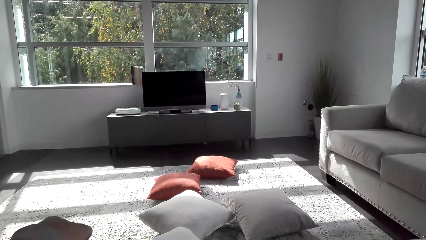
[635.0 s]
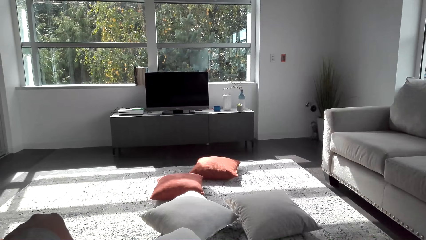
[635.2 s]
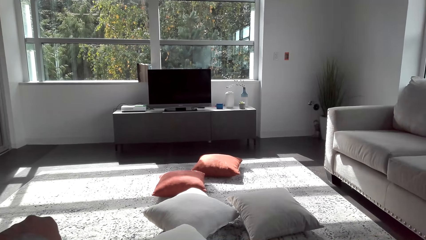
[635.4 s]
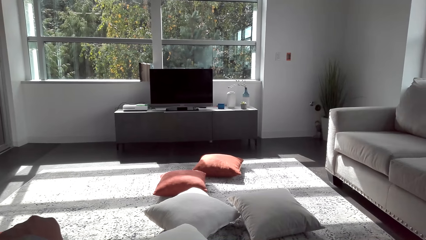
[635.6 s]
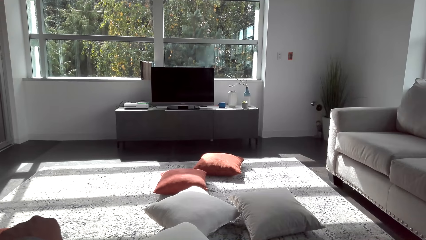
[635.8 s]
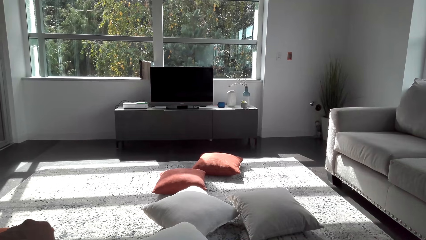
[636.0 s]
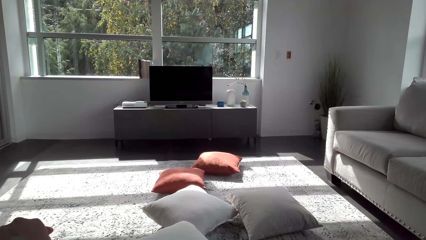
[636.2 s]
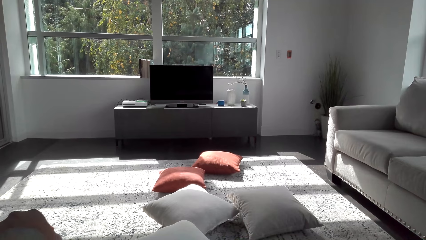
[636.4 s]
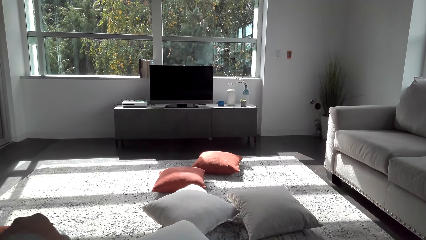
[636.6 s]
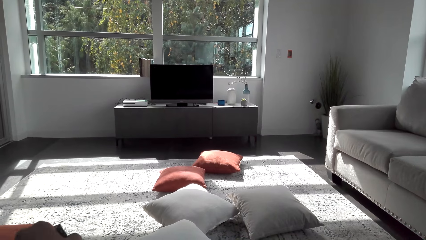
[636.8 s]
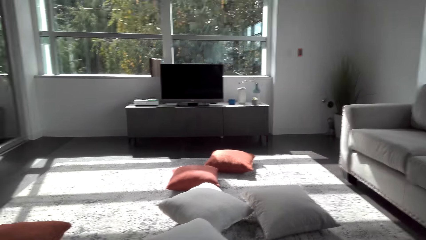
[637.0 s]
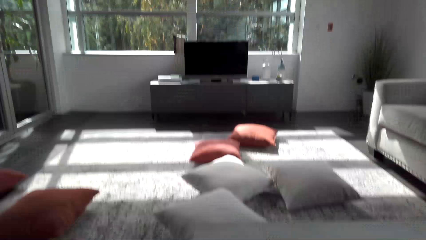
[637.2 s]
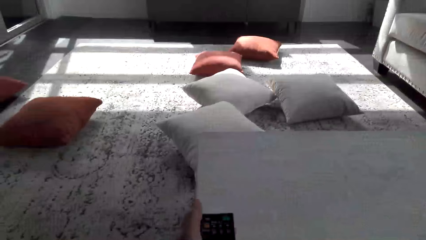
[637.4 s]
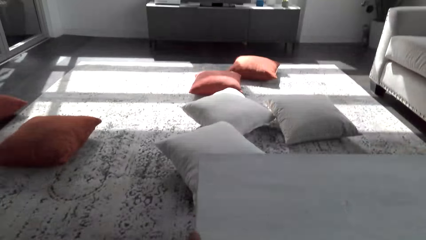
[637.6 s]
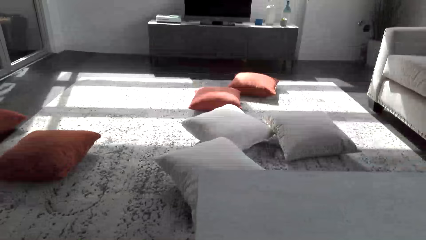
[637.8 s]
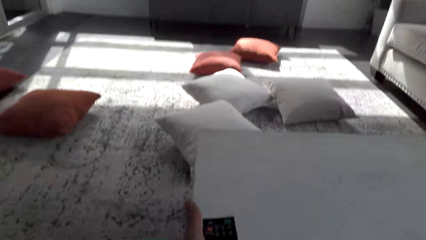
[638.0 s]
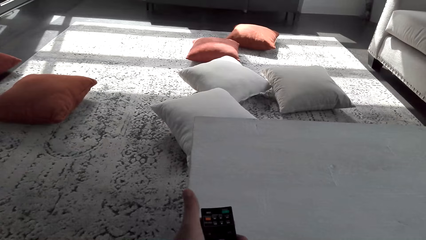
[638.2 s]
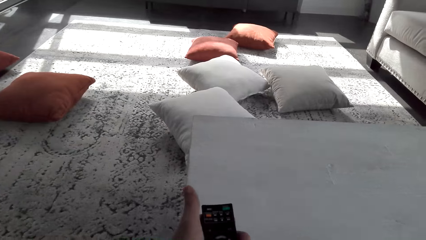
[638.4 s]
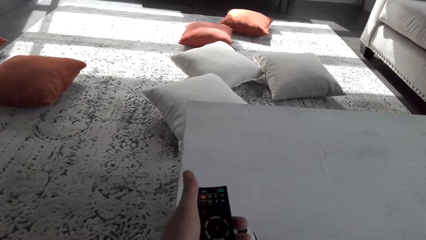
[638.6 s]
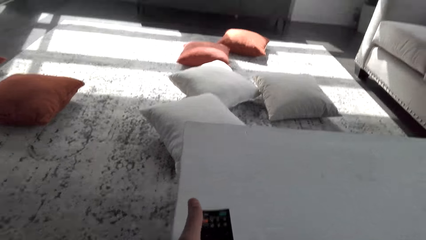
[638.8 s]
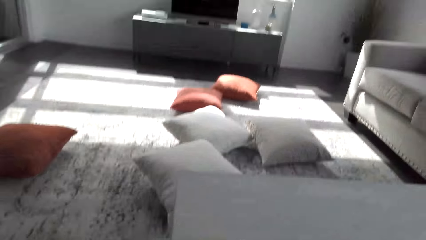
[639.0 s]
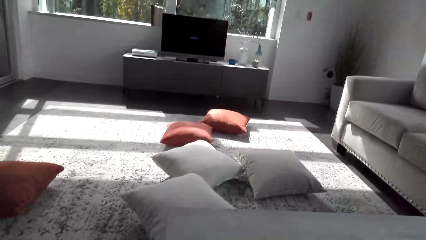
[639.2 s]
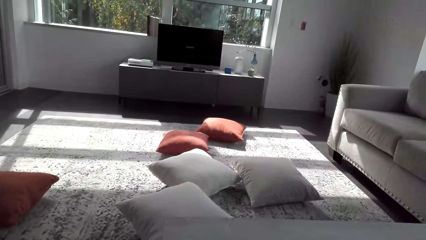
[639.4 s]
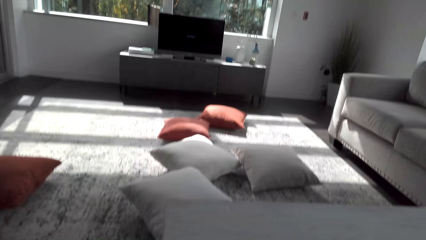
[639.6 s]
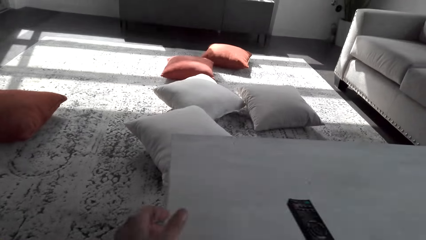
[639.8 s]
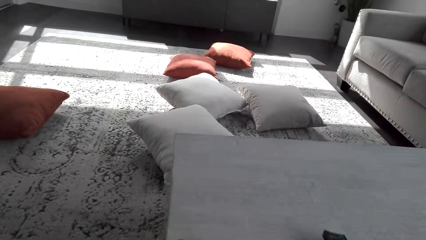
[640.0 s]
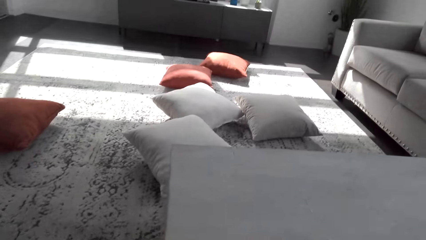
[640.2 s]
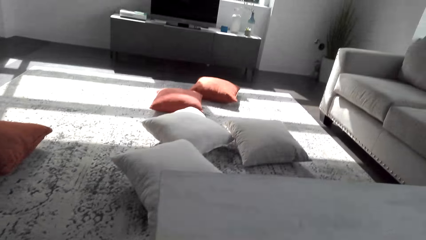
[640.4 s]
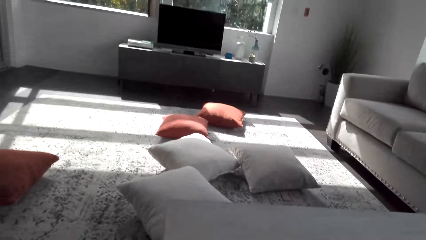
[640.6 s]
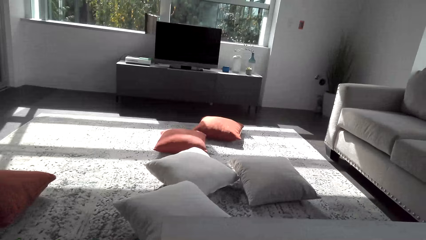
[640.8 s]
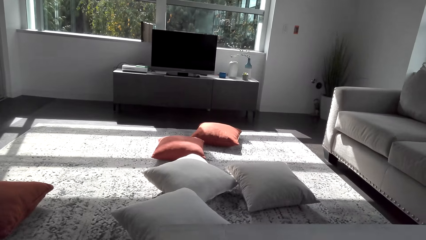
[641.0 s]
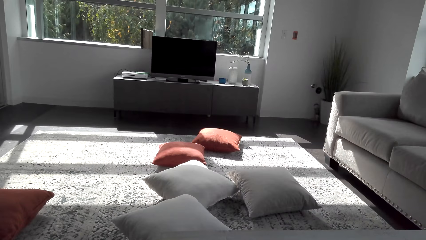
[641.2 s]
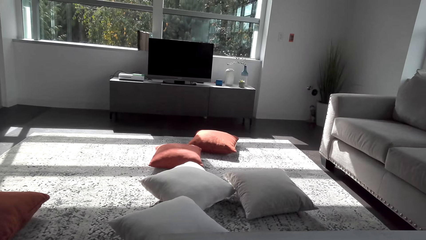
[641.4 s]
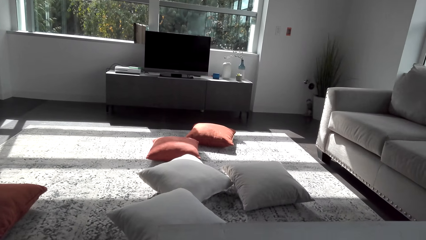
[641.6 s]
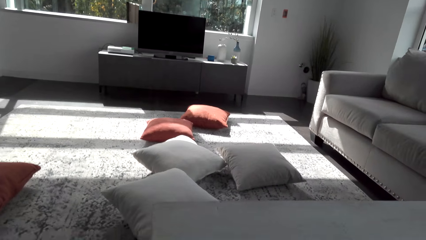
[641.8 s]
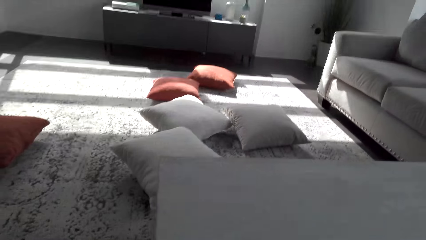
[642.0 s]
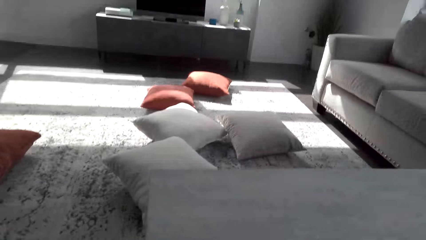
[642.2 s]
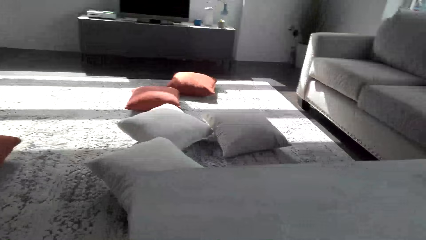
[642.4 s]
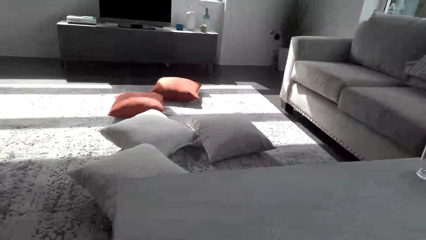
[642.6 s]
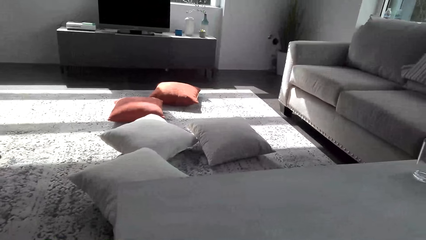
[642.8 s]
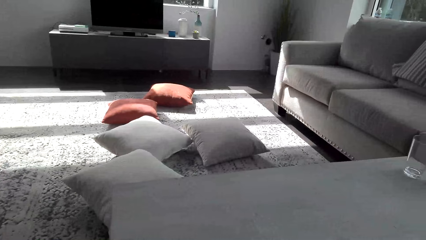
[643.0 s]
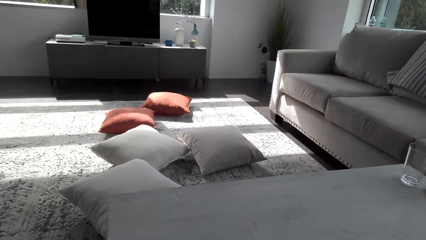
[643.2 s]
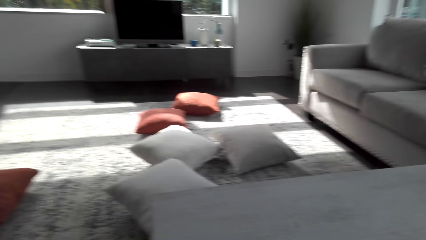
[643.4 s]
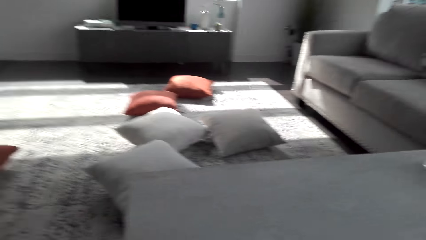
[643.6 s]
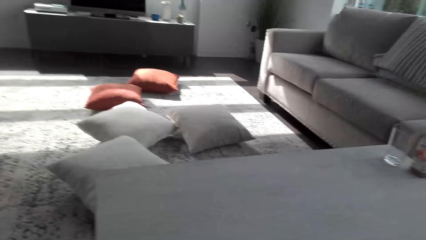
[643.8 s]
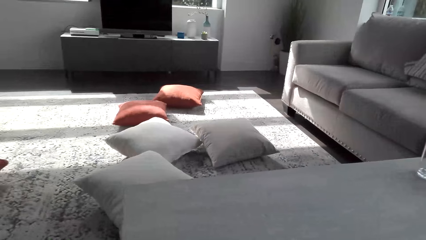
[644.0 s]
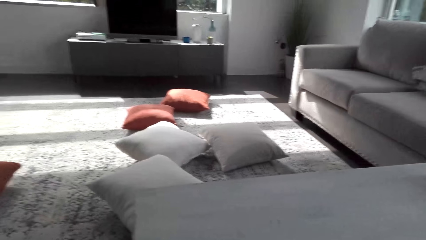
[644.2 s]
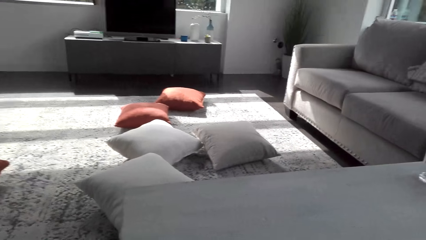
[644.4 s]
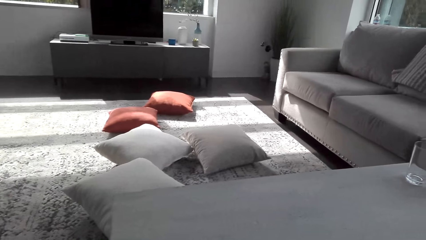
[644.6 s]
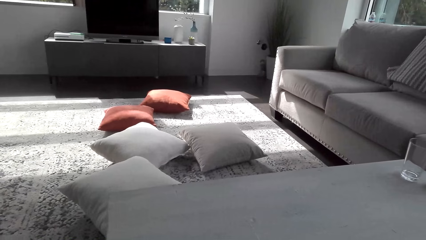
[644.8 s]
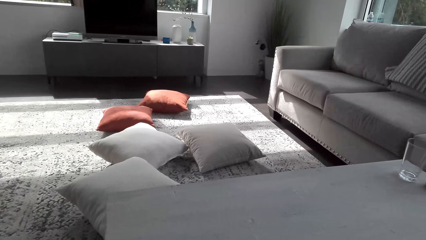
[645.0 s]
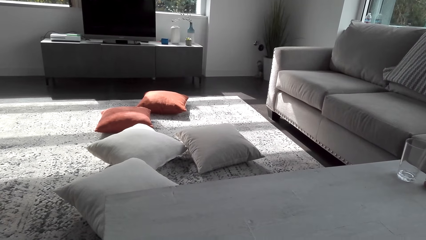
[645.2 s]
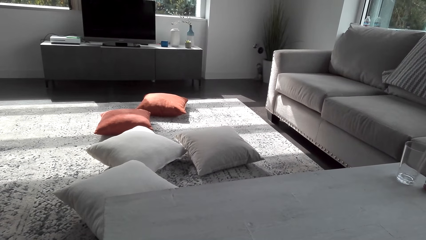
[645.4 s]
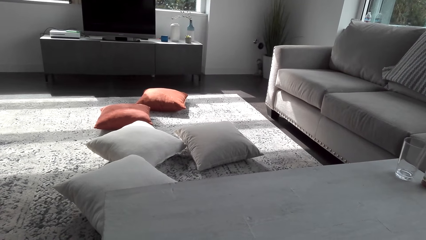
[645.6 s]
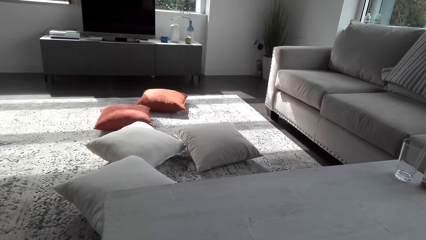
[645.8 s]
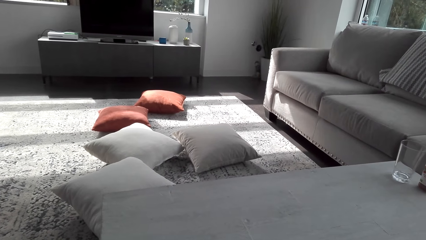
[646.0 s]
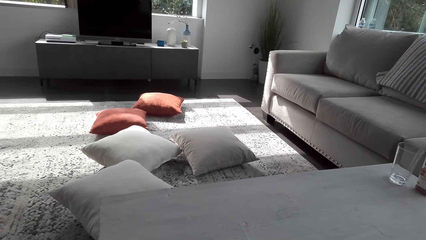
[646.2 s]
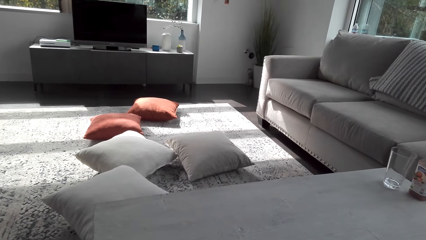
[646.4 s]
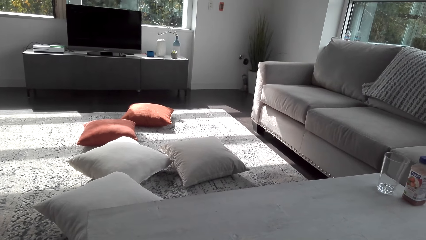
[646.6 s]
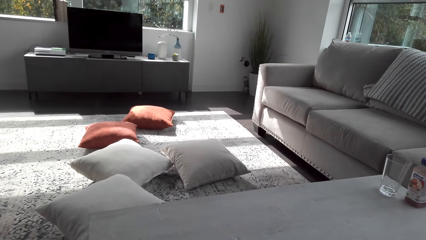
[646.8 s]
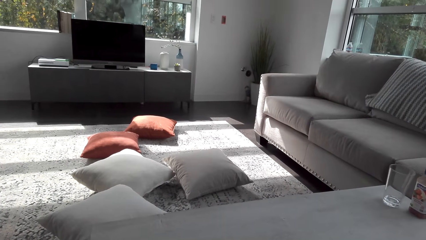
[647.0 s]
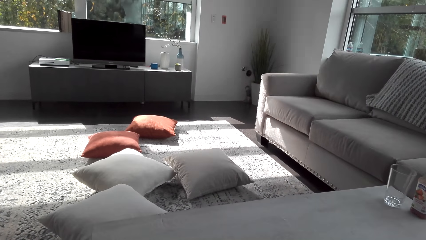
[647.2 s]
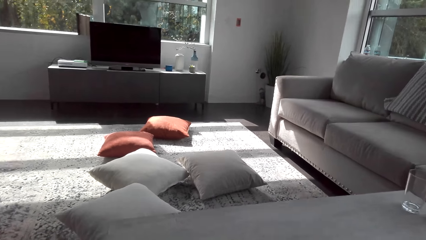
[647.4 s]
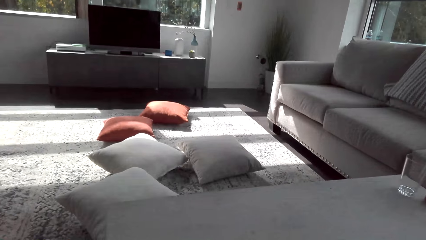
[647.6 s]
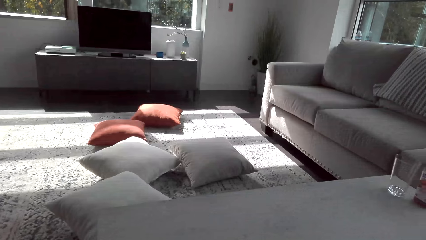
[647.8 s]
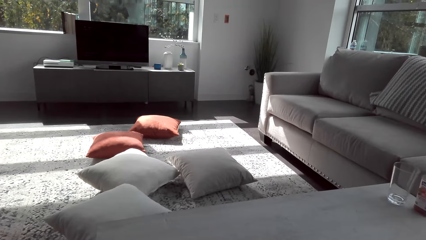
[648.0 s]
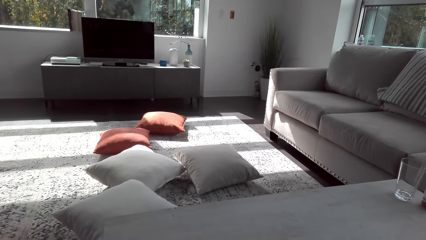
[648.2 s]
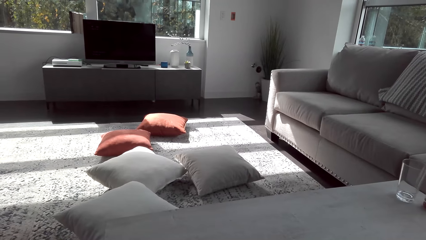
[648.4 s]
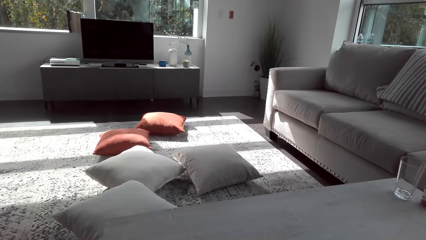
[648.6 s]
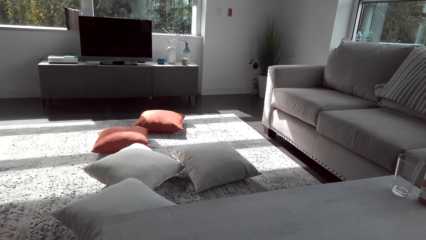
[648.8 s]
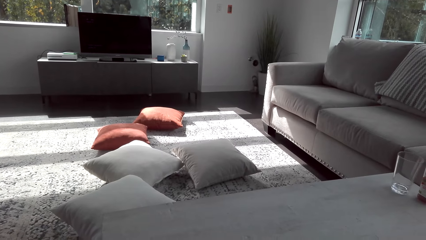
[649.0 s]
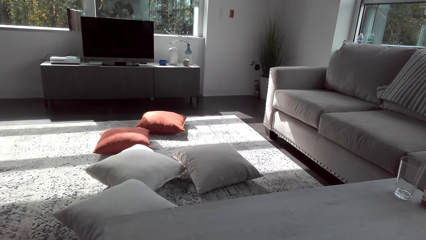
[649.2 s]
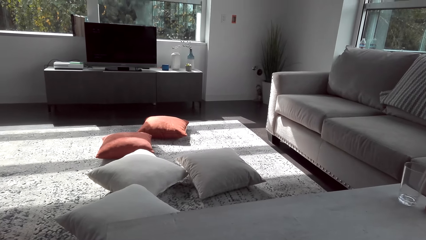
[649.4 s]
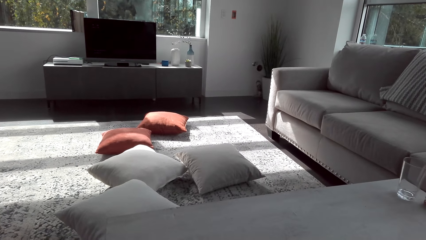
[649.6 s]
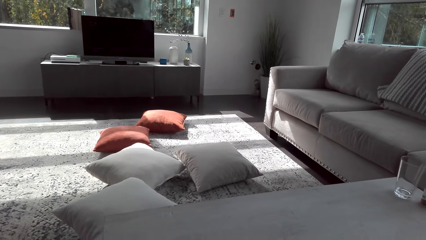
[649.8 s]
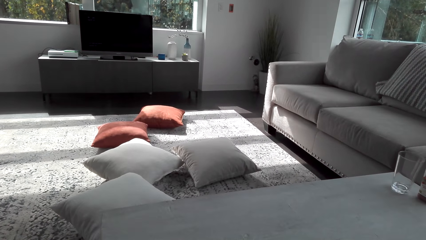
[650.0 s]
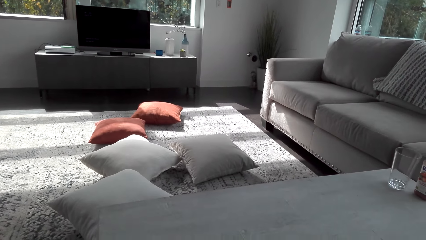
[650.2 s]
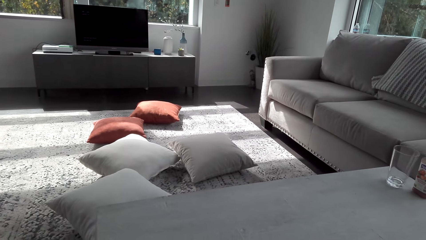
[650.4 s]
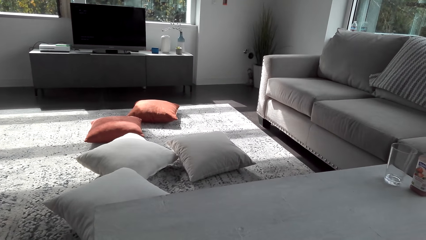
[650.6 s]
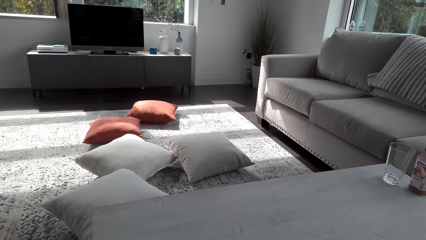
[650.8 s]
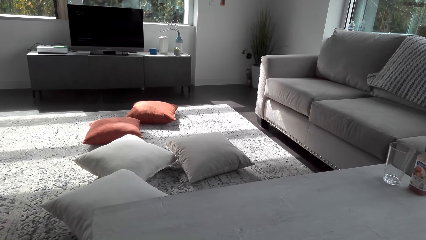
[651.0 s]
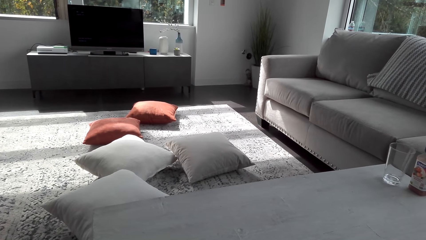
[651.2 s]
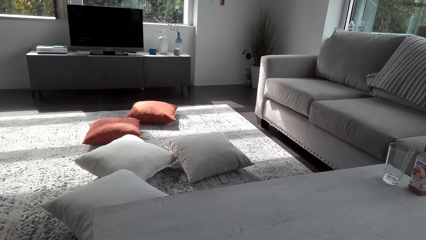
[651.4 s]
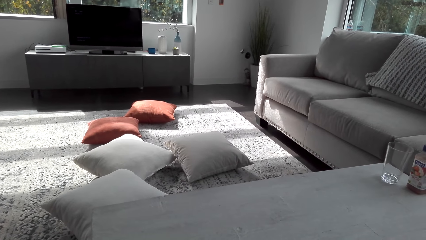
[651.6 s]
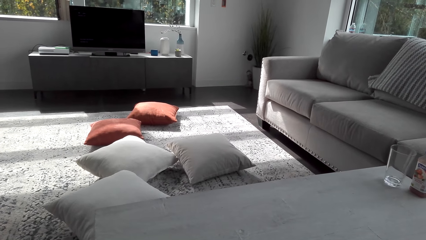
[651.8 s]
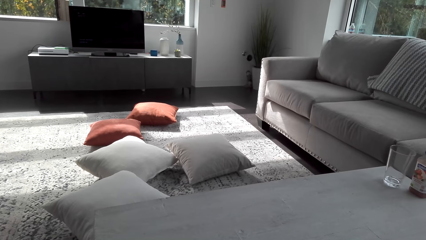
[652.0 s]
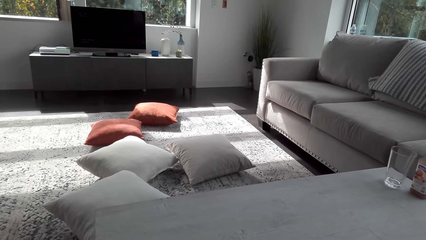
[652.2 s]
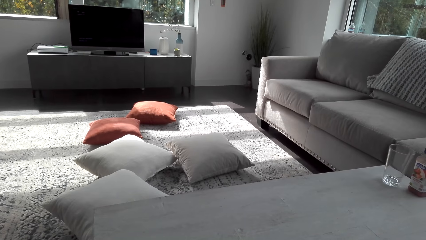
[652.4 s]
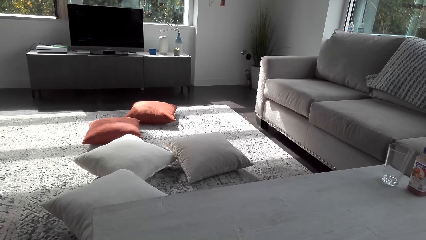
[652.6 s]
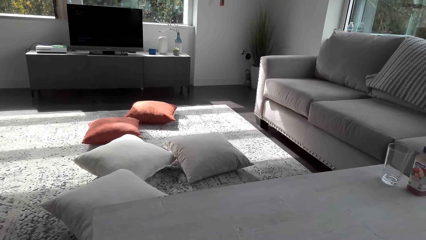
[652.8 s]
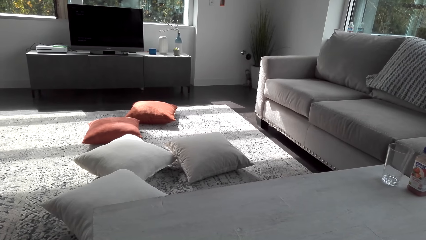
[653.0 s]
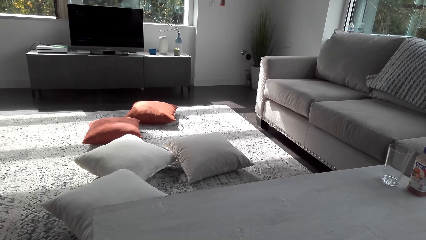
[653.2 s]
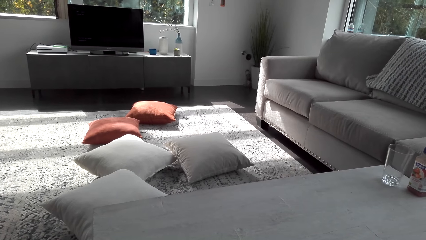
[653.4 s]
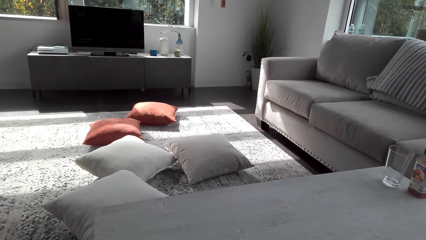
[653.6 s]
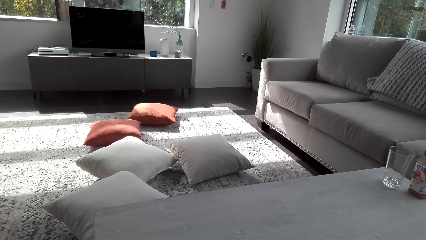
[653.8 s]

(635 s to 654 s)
The camera wearer picks up the remote from the table. He operates the remote. He looks at the television. He holds the remote in his hand. He puts the remote on the table. He looks around the room. He sits down on the chair with the remote in his hand.
